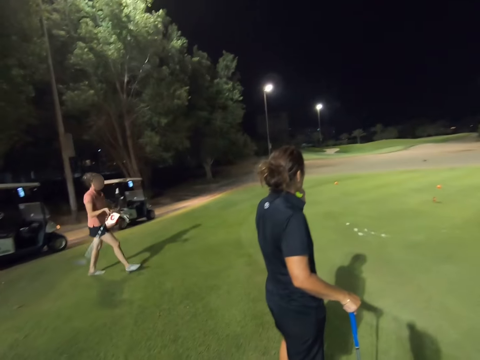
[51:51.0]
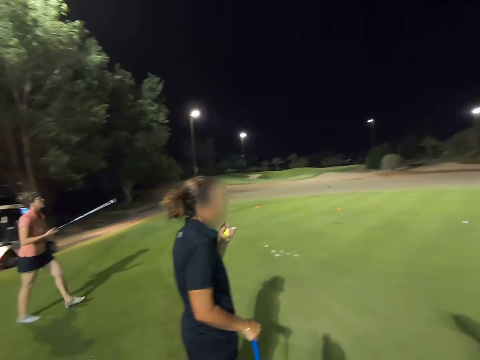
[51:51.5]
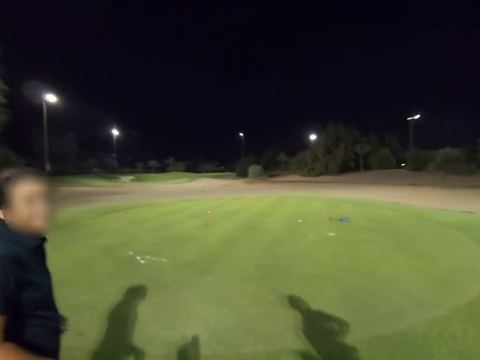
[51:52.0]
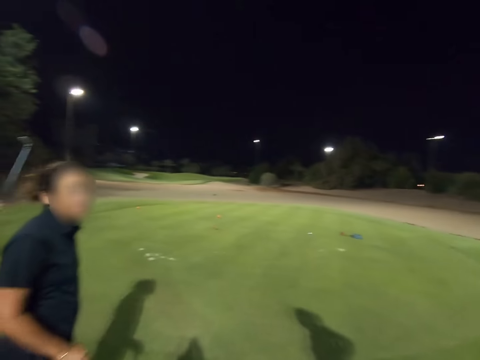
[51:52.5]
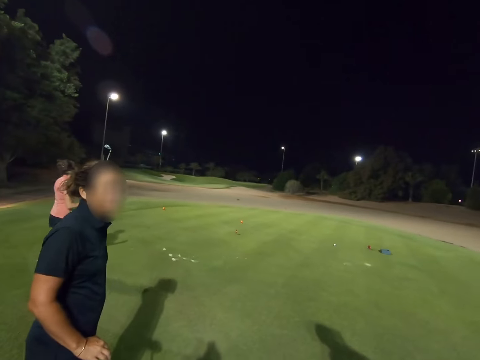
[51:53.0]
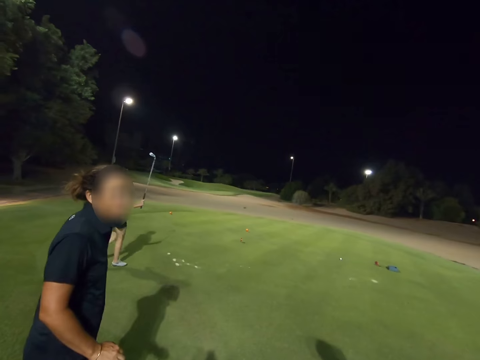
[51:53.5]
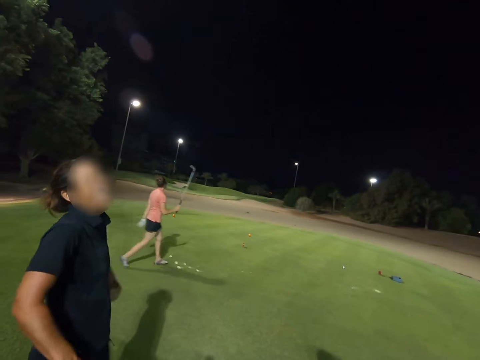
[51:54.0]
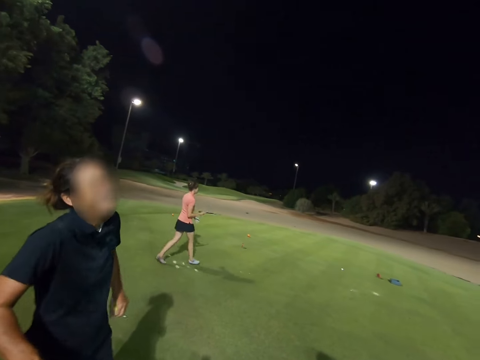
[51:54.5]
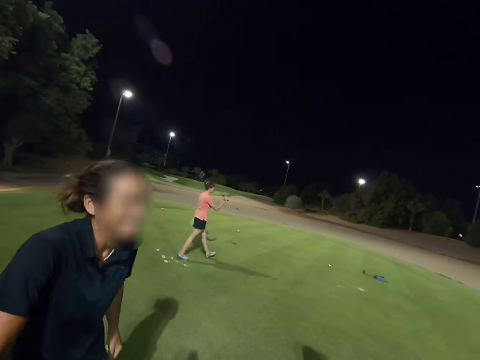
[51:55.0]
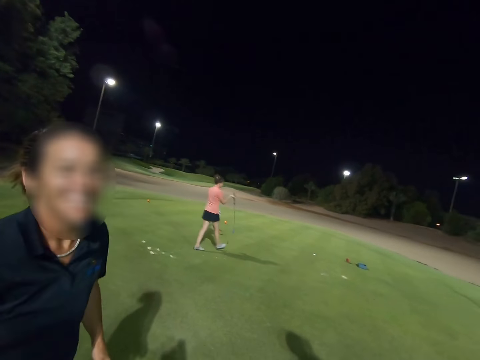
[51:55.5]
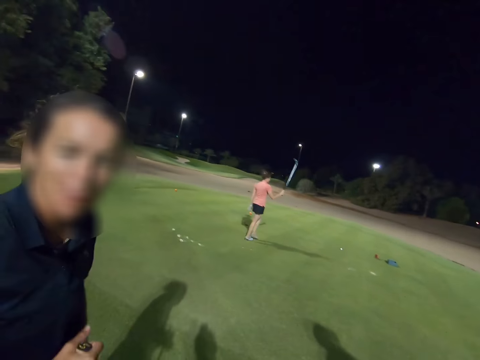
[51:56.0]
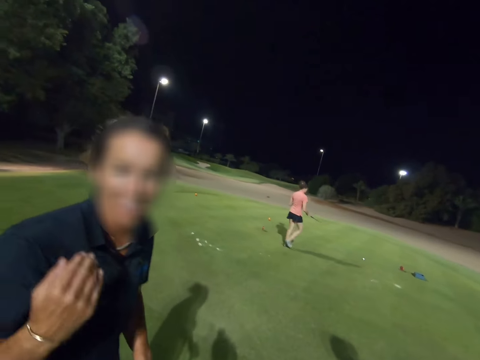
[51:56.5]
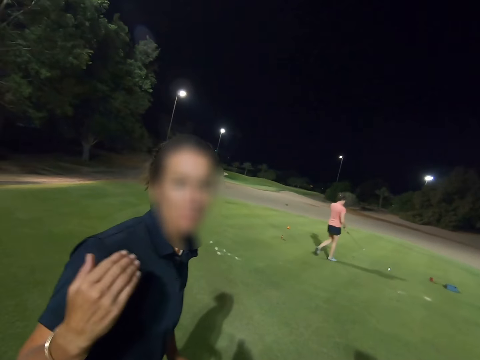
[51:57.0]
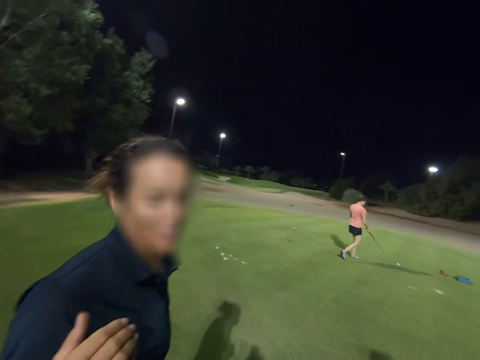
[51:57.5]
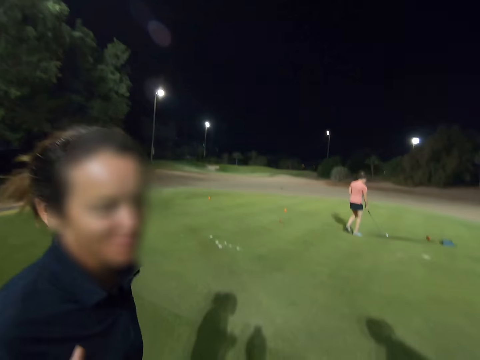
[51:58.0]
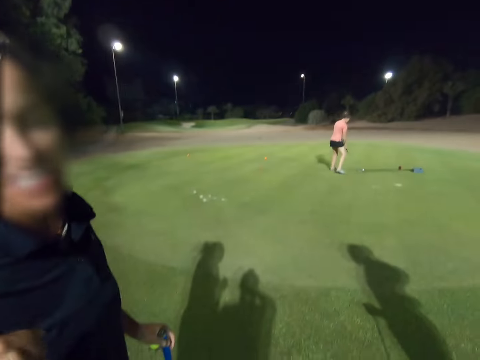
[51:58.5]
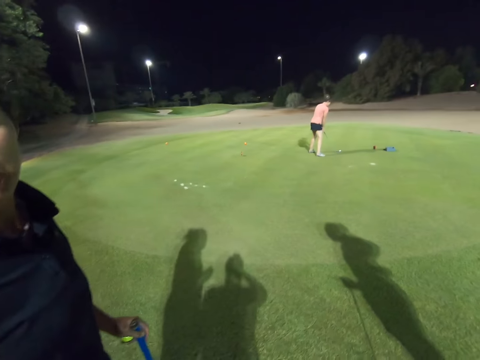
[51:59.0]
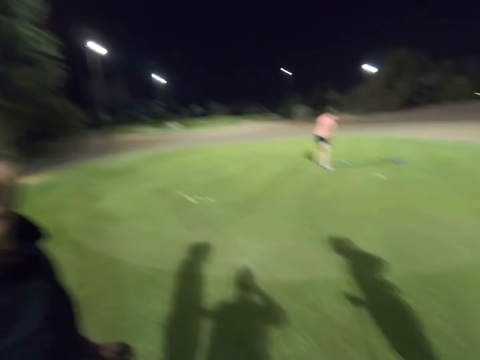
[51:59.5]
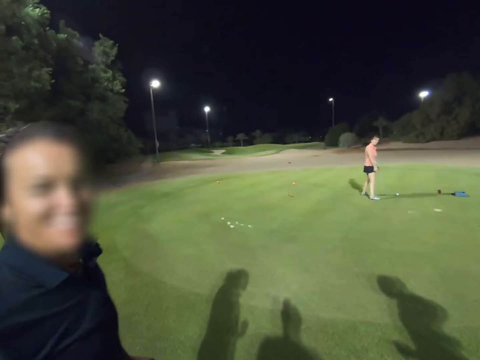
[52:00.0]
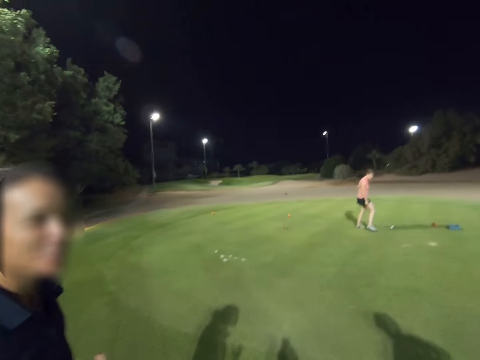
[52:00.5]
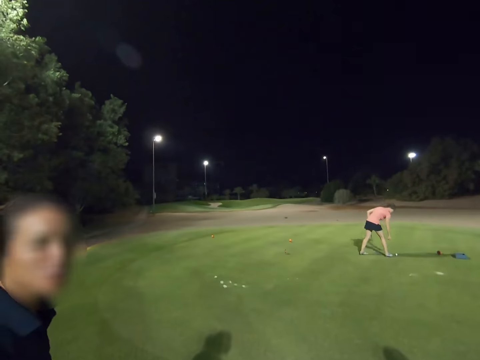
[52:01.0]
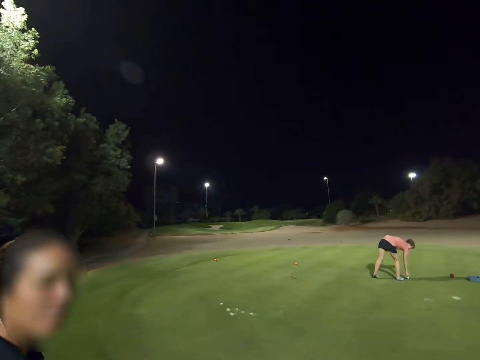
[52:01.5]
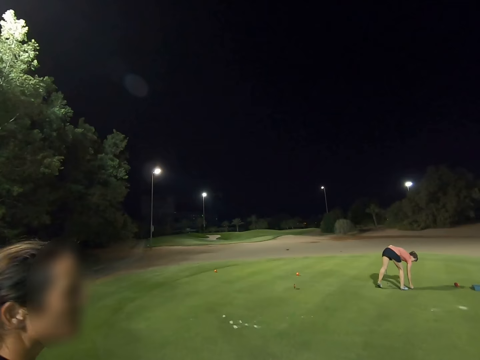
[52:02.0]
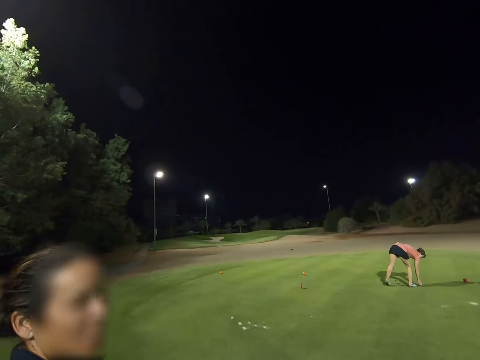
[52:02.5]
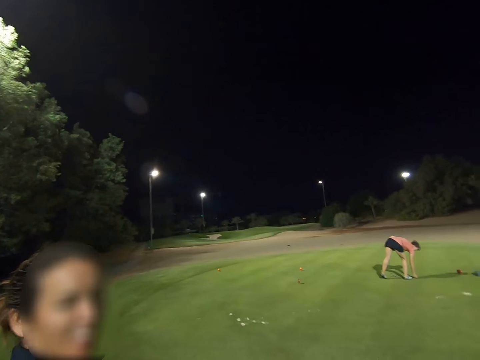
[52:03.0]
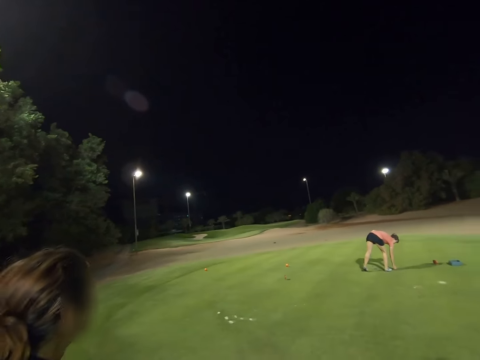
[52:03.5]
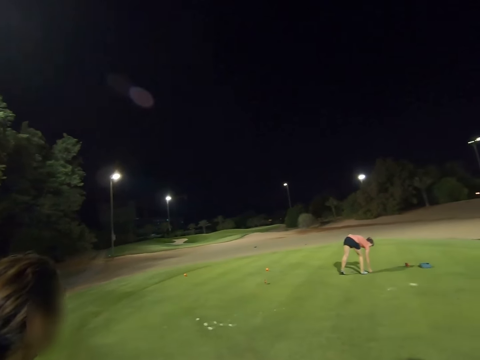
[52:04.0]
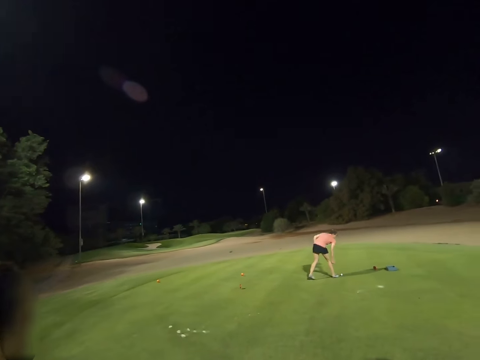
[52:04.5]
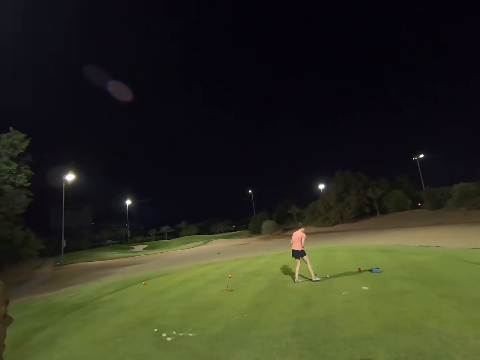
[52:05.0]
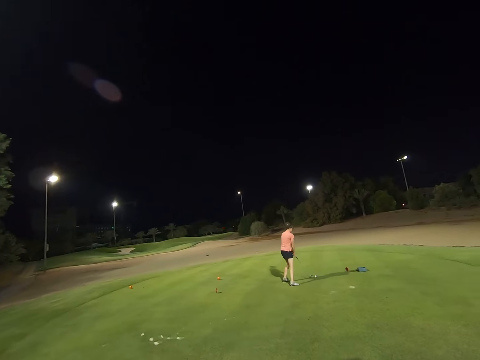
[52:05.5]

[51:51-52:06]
A woman converses with the camera wearer. Another woman bends over.

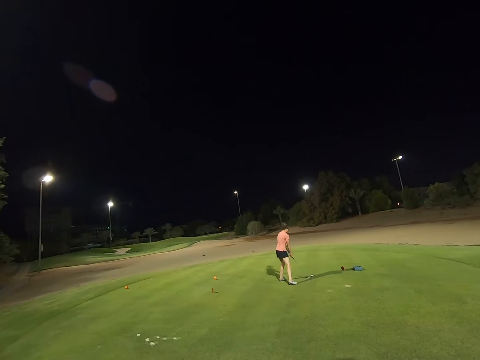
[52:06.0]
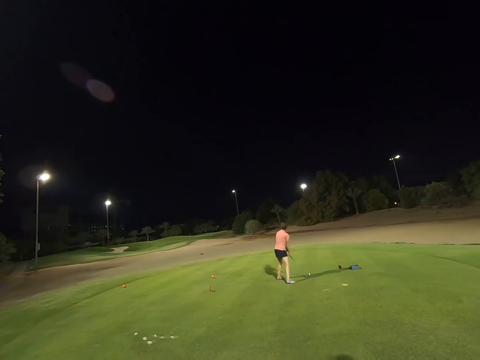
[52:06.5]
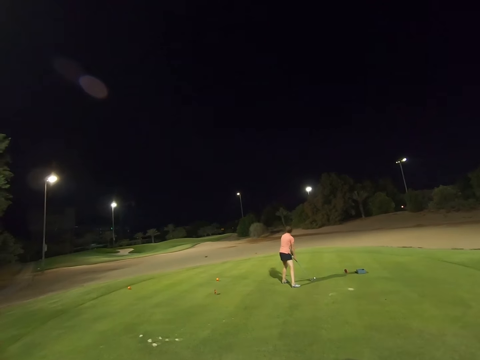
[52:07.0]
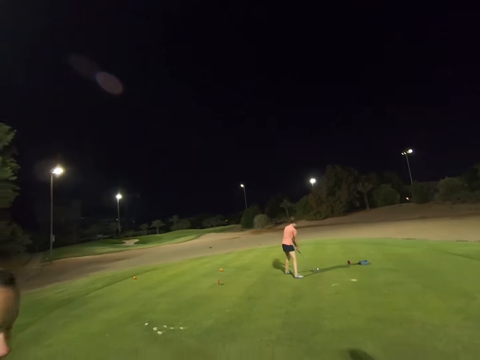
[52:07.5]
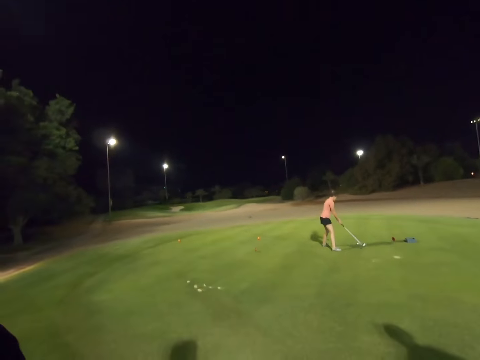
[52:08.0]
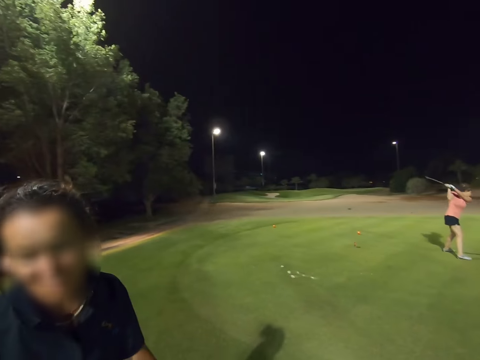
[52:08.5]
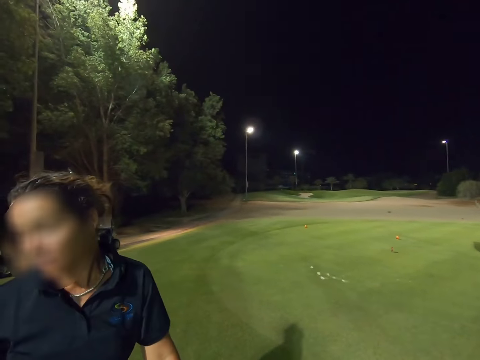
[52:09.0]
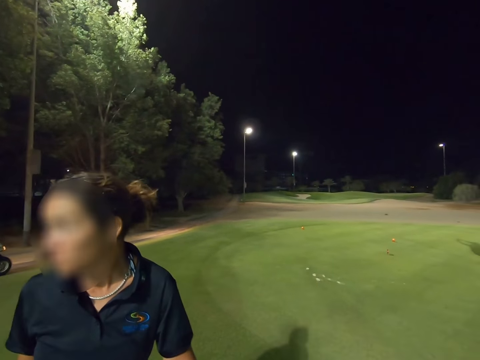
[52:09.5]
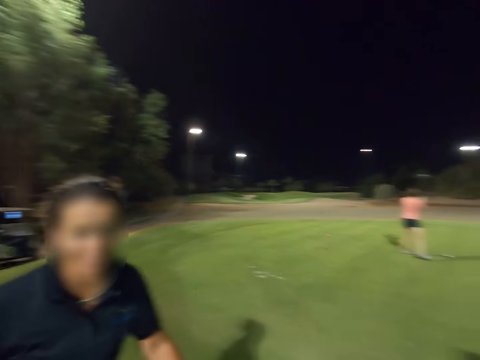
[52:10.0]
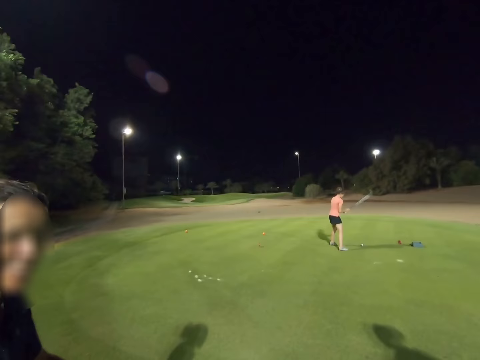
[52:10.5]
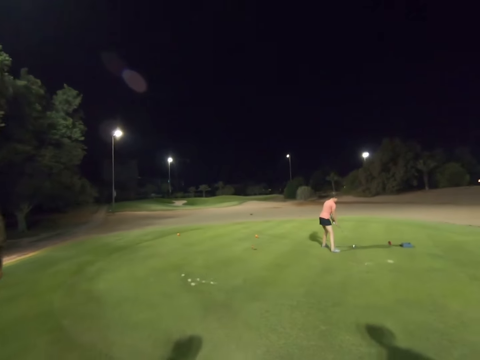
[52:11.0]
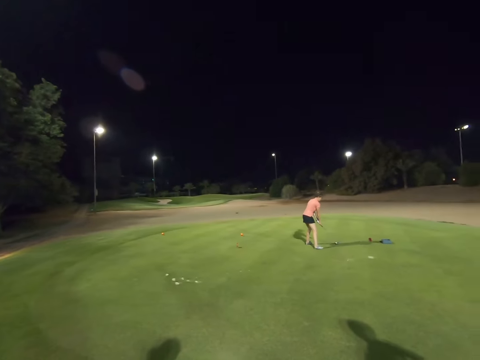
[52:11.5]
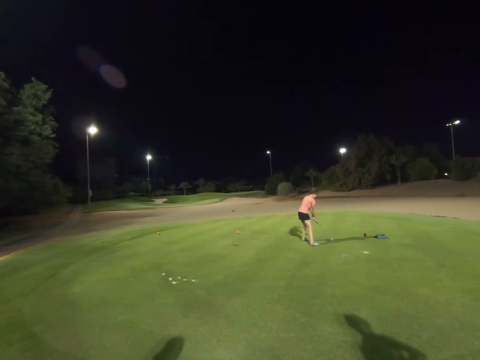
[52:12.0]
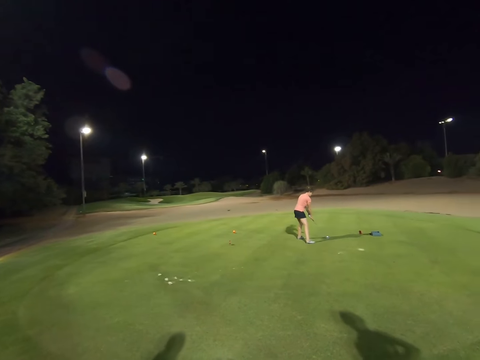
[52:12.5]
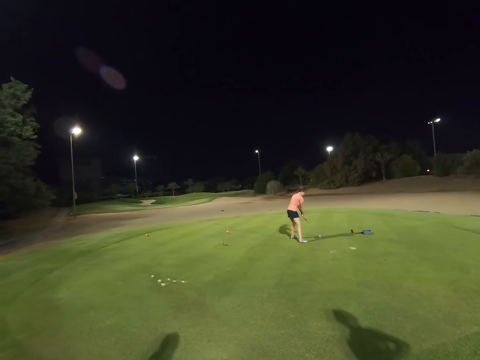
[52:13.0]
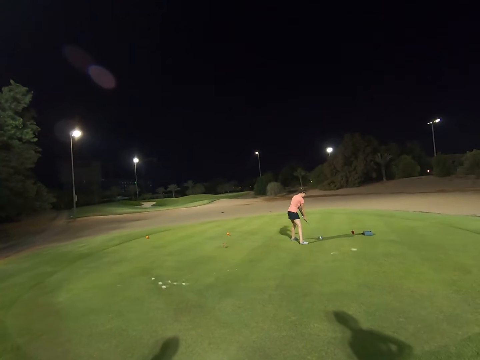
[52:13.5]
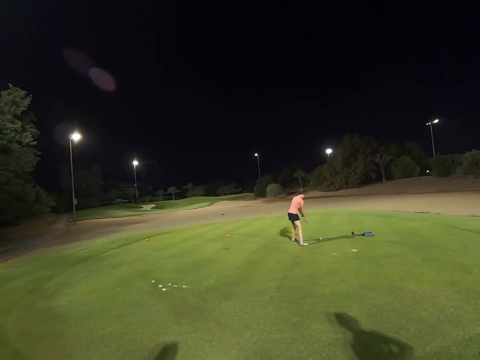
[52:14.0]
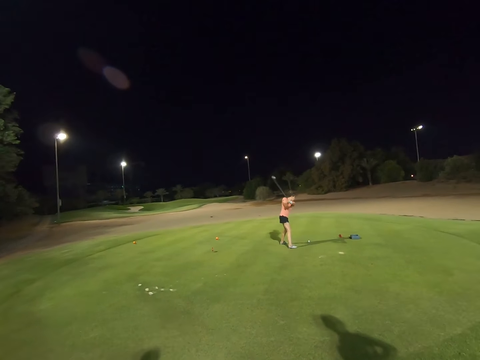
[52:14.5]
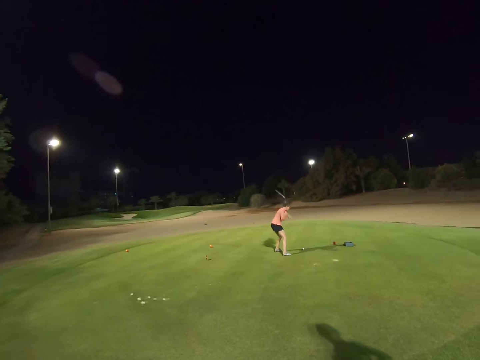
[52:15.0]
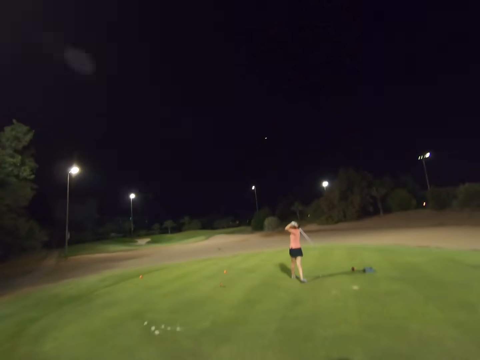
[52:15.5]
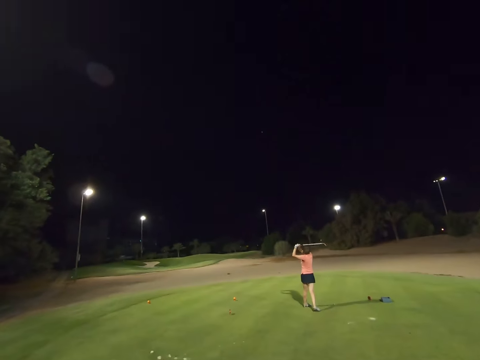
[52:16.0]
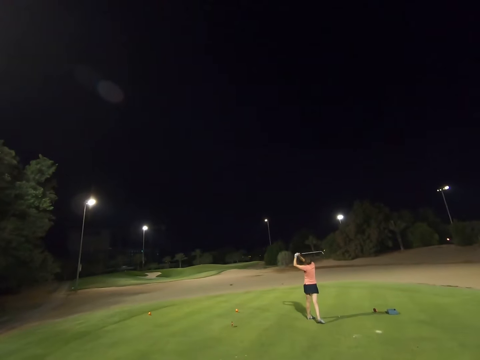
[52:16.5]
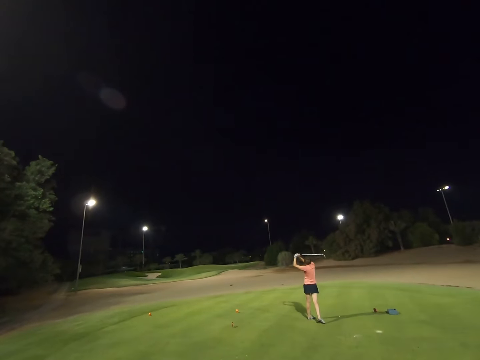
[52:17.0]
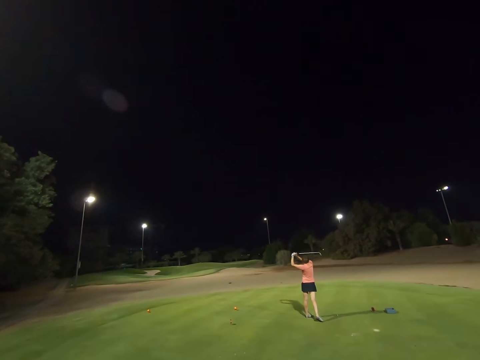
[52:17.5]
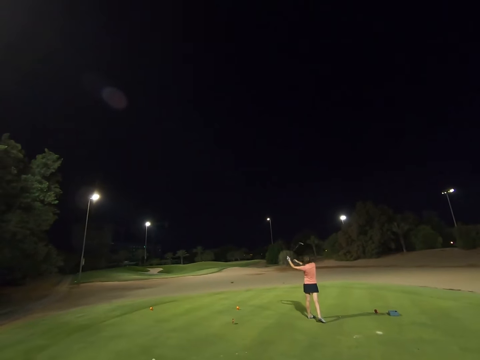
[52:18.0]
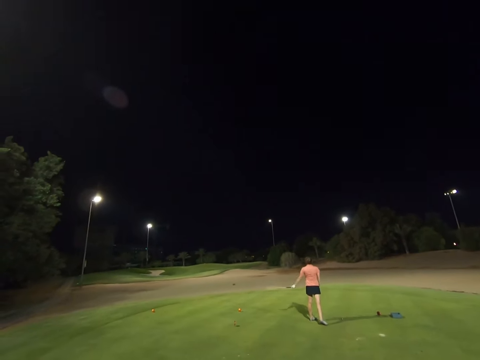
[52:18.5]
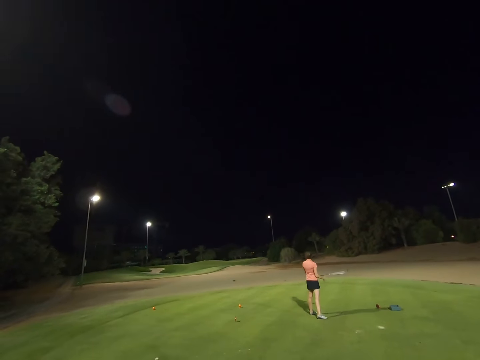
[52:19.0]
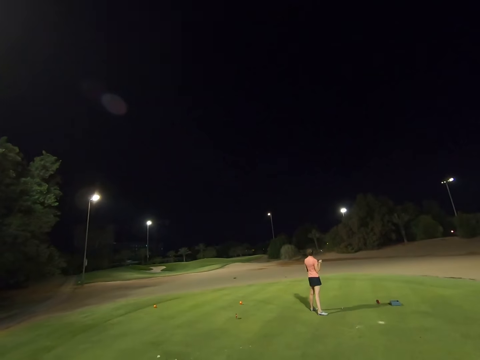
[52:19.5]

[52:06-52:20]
A woman puts the stick in position. The woman hits the ball.
